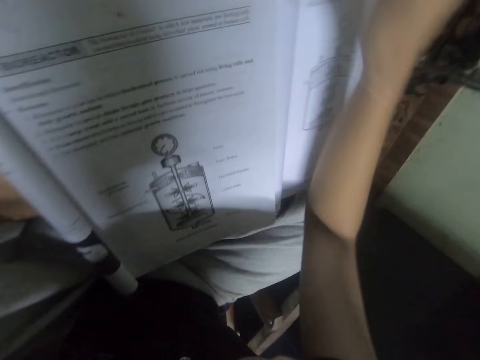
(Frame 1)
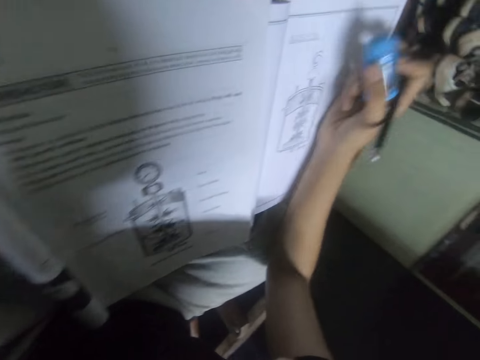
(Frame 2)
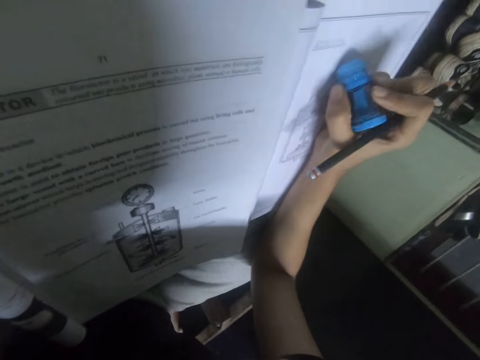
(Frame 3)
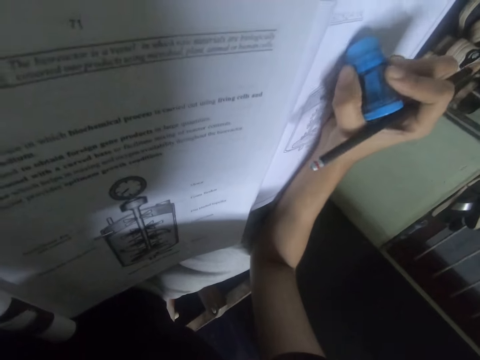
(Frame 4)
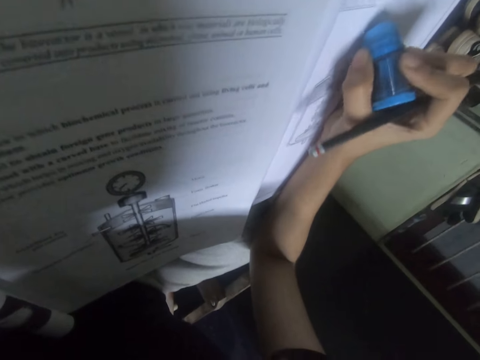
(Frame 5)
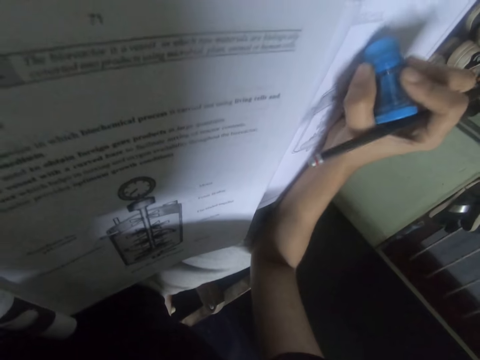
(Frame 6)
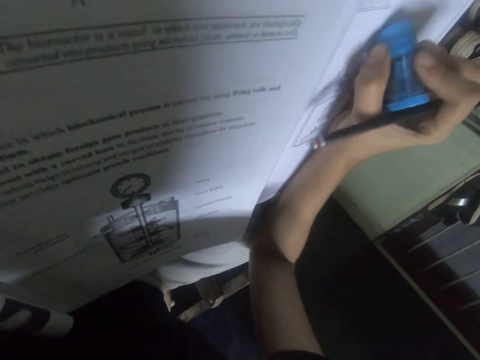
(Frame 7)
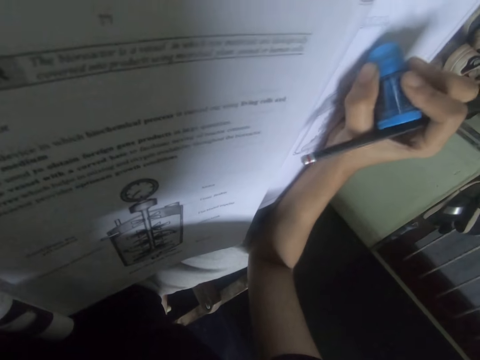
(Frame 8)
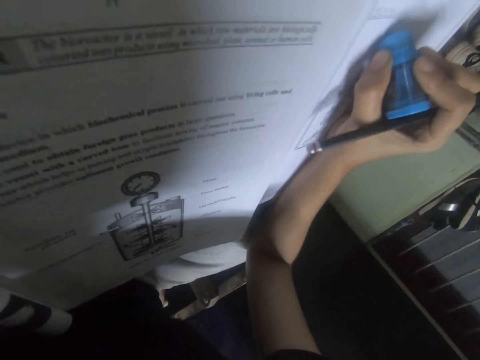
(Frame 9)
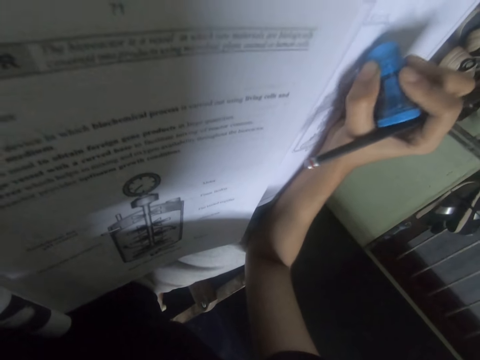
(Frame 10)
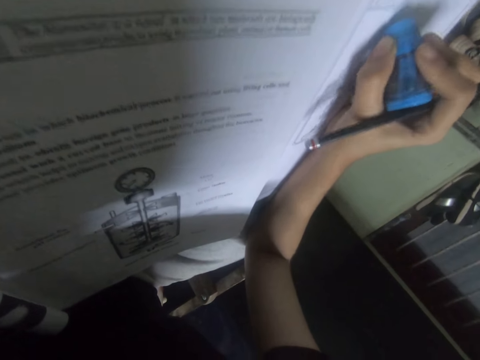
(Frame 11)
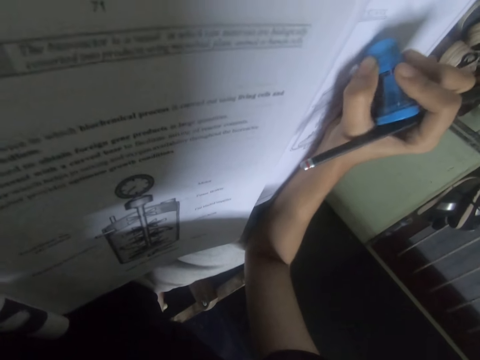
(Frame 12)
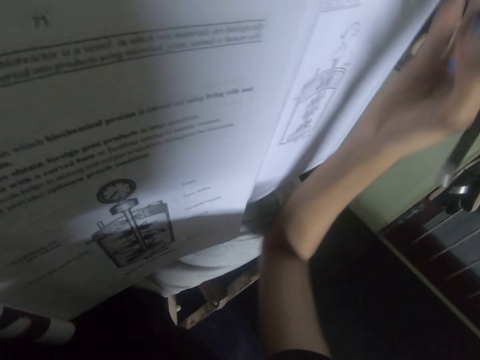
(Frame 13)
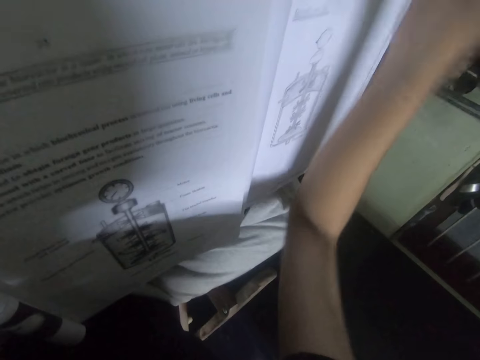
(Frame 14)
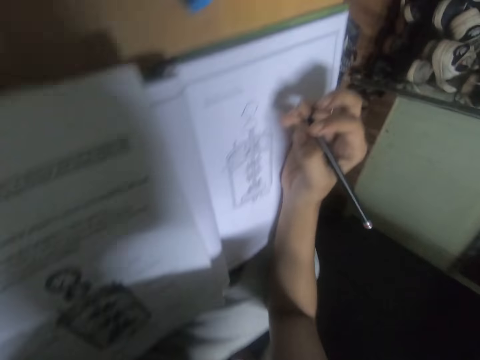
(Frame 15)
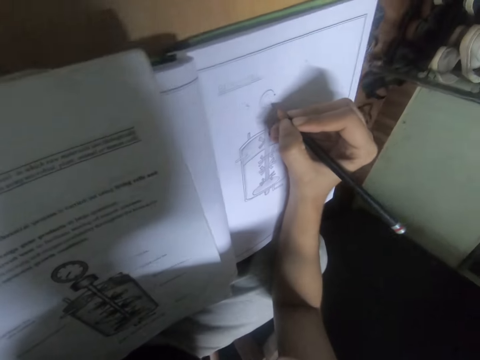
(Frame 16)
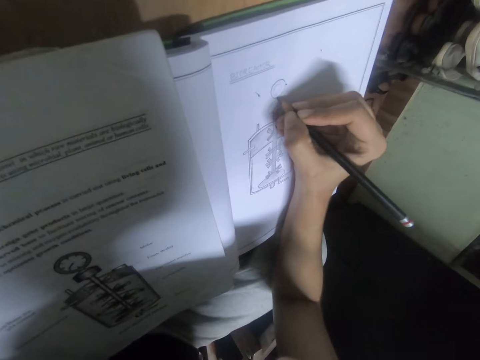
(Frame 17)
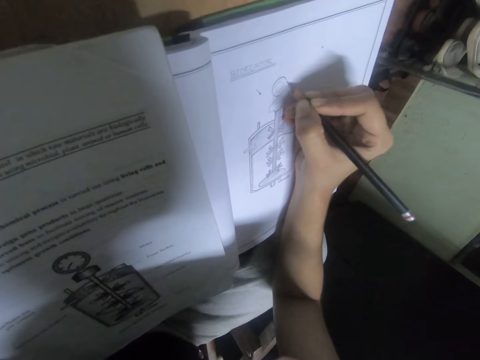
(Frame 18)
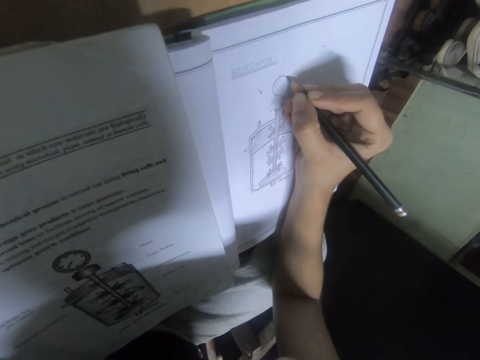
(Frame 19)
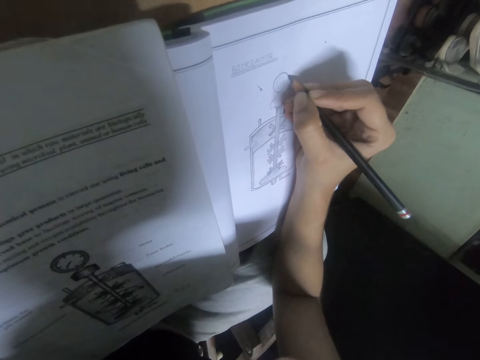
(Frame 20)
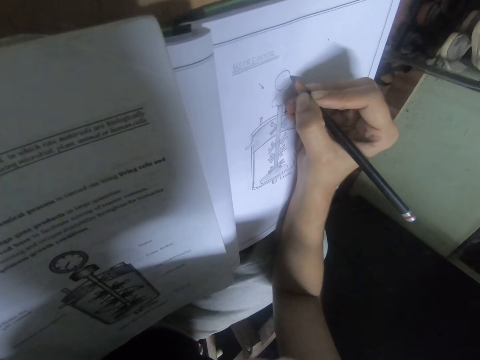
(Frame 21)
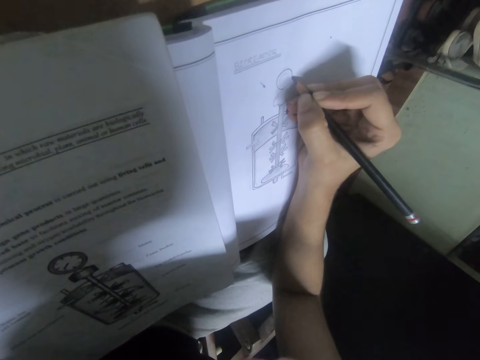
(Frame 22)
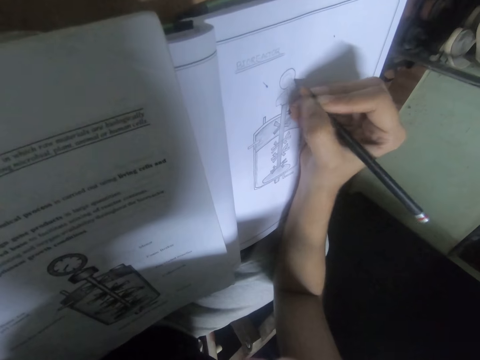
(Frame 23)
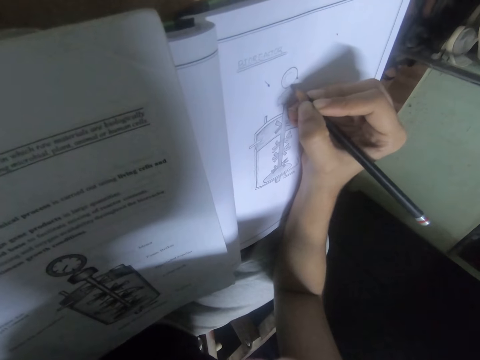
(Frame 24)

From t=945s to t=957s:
The camera wearer picks the eraser from the table. They erase the drawing with the eraser. They drop the eraser on the table. They draw on a book with a pencil.

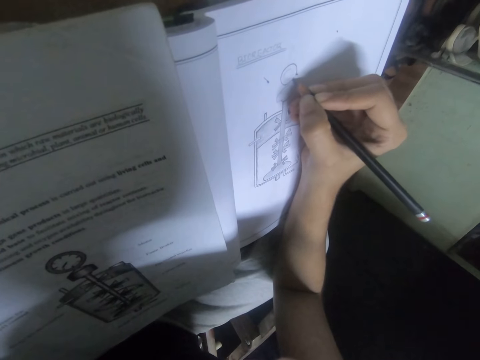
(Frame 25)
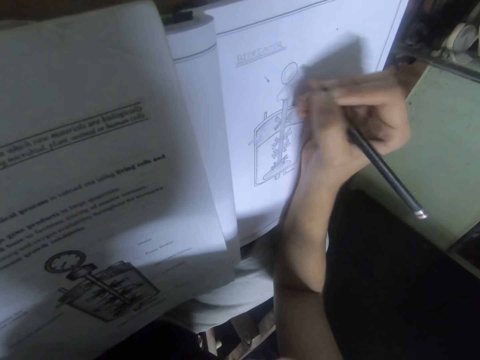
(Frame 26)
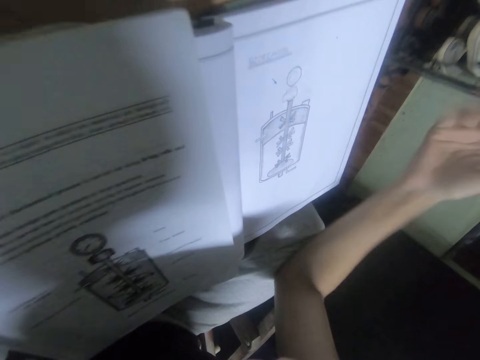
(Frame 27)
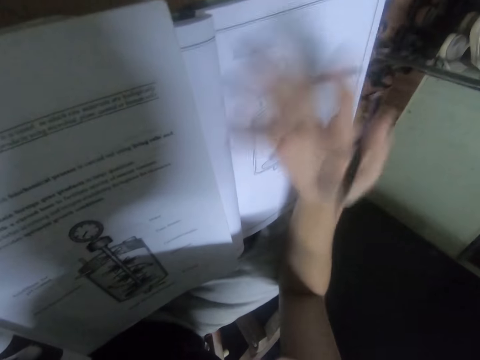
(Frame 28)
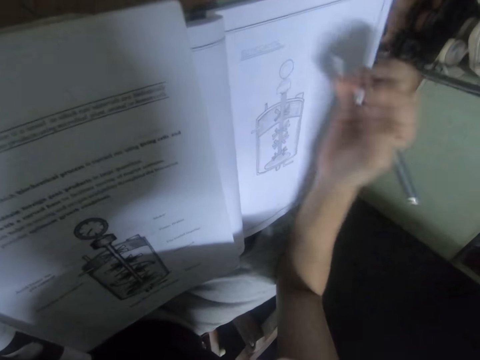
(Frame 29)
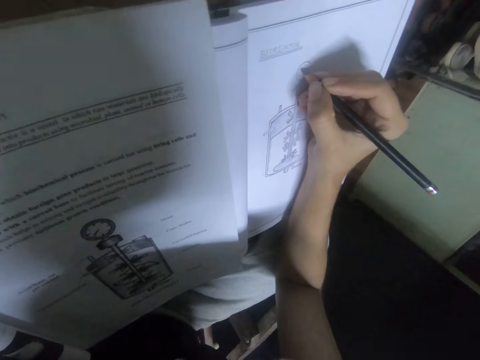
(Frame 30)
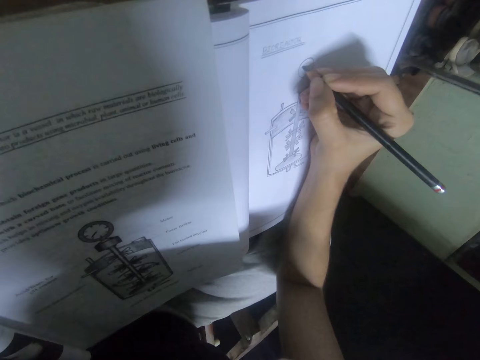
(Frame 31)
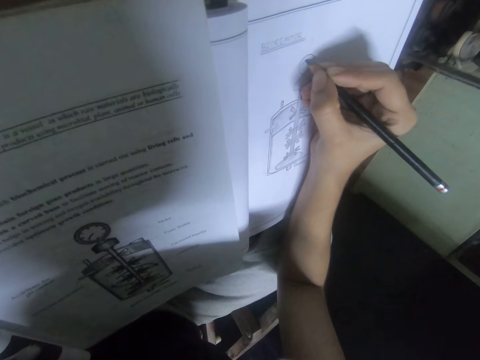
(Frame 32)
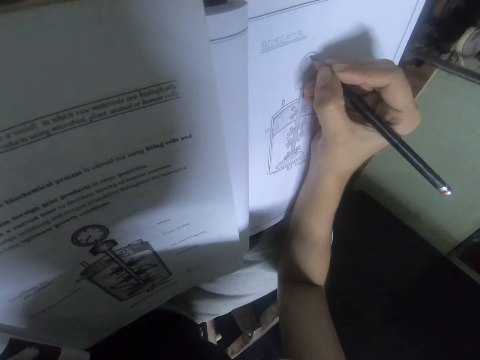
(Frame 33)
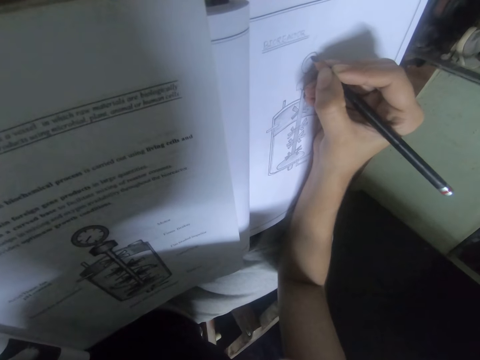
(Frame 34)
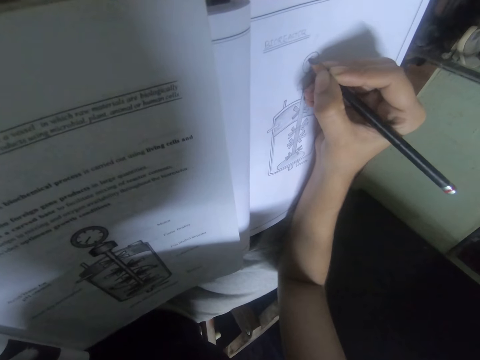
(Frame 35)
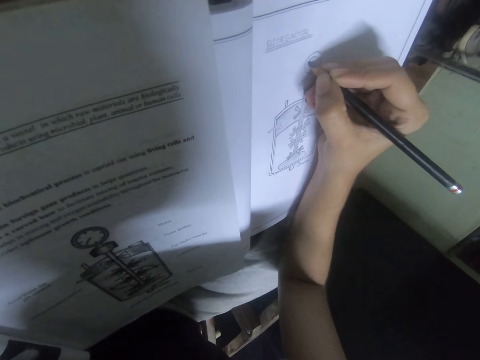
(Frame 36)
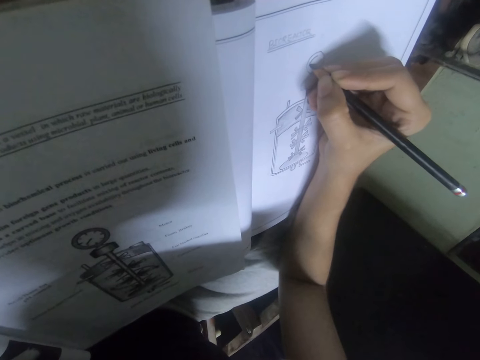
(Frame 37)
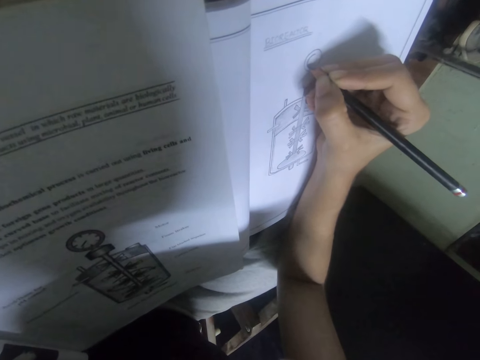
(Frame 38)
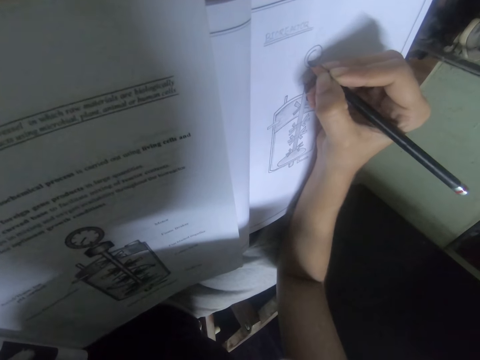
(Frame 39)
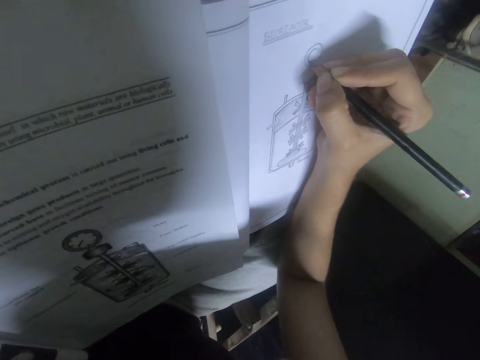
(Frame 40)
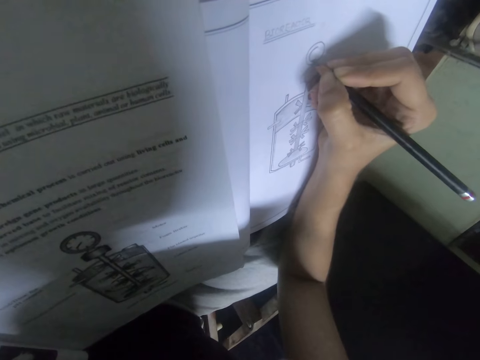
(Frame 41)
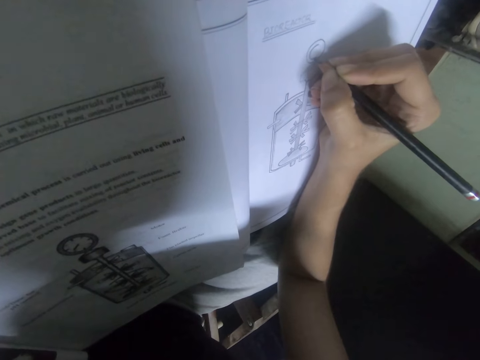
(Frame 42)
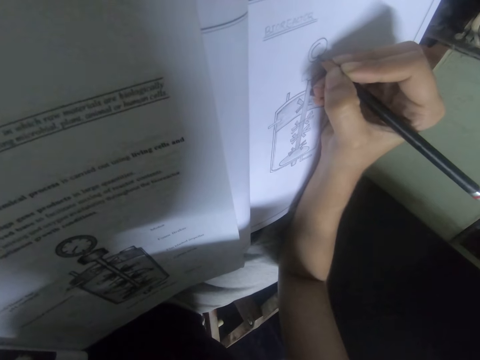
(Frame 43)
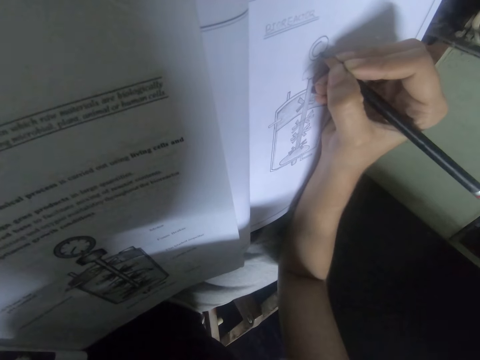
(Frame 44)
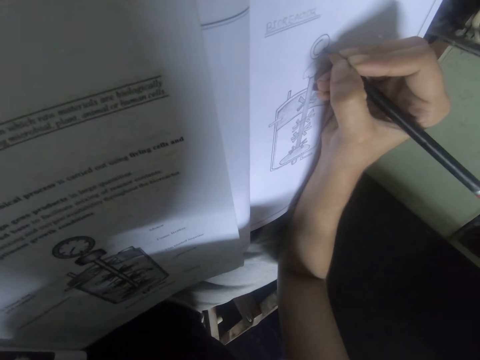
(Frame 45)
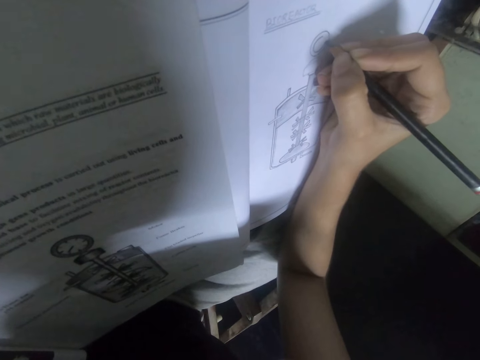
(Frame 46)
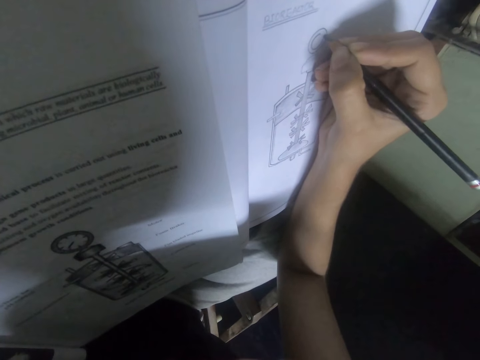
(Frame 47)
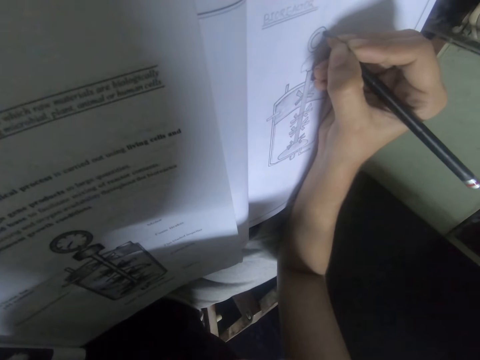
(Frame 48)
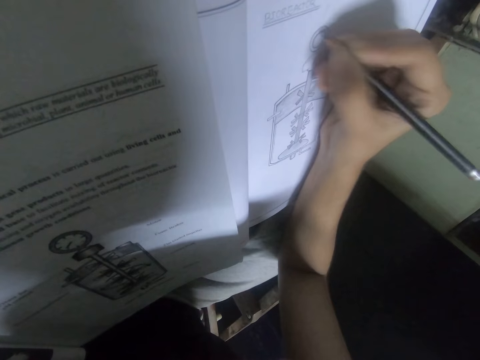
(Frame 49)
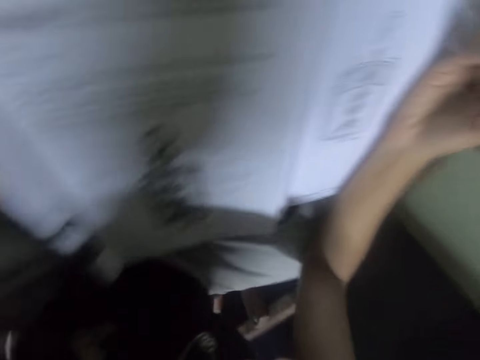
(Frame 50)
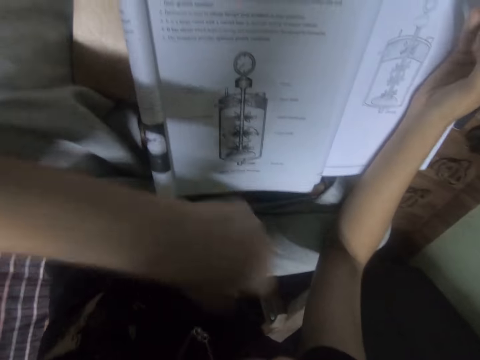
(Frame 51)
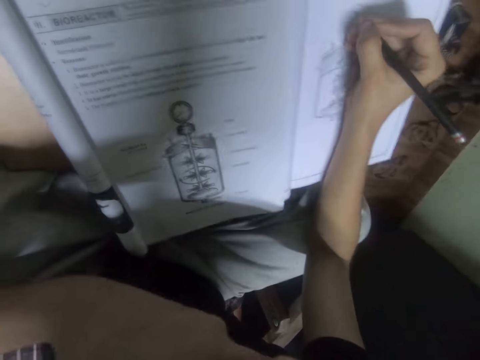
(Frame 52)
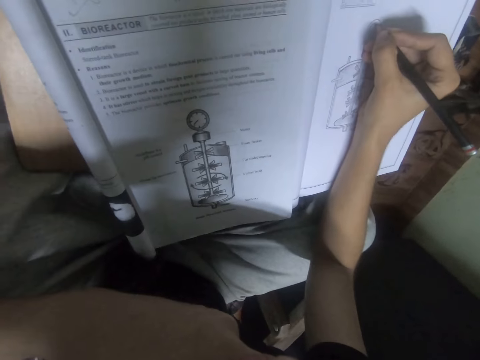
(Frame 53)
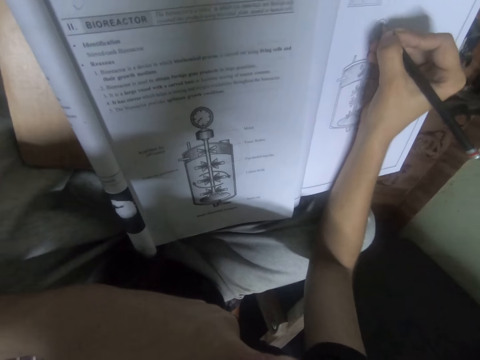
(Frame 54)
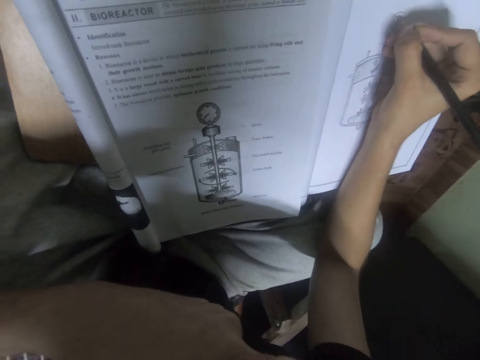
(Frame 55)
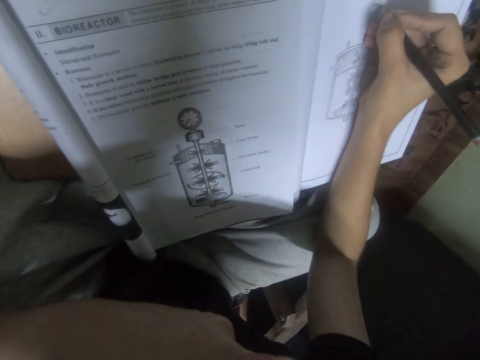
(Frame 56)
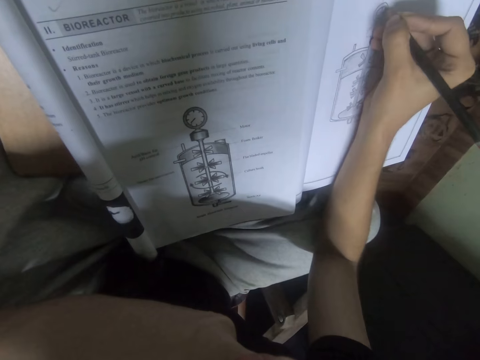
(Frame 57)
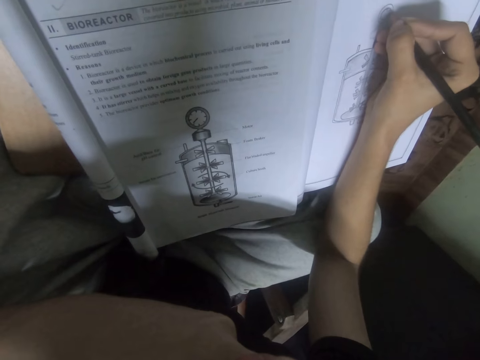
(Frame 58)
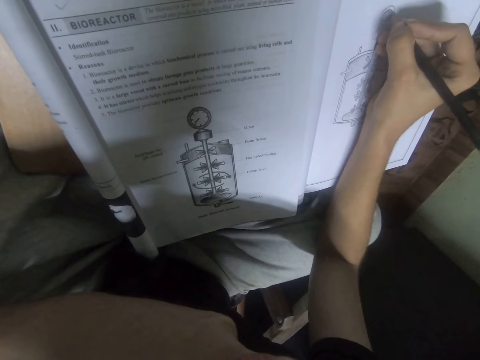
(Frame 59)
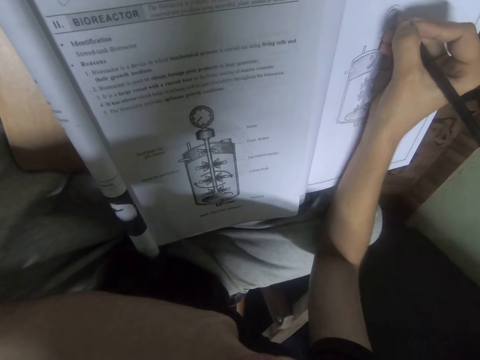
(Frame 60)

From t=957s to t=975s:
The camera wearer wipes the drawing with the left hand. They move the hand. They draw on a book with a pencil. They look at the drawing. They draw on the book with a pencil.
